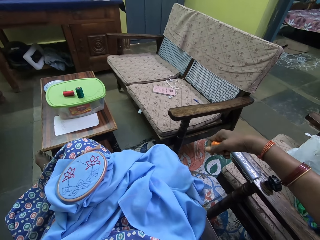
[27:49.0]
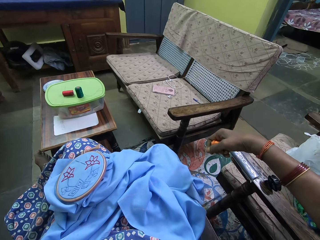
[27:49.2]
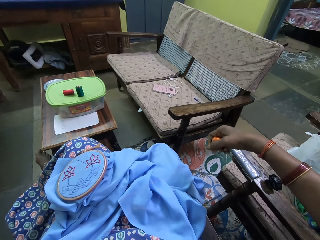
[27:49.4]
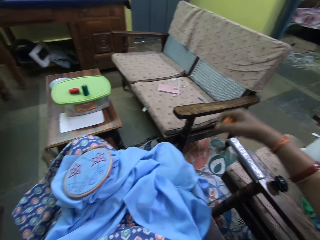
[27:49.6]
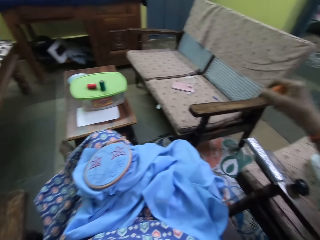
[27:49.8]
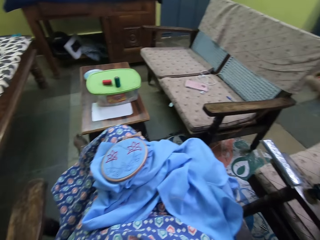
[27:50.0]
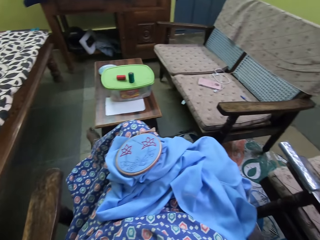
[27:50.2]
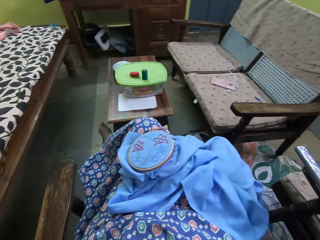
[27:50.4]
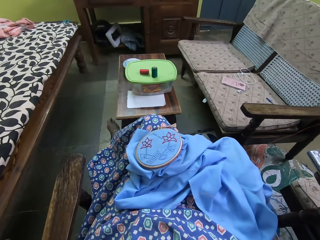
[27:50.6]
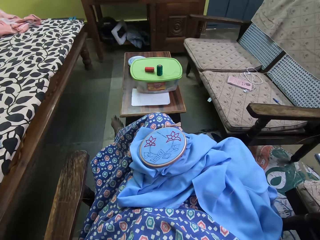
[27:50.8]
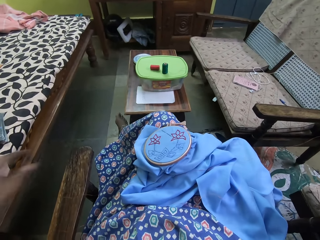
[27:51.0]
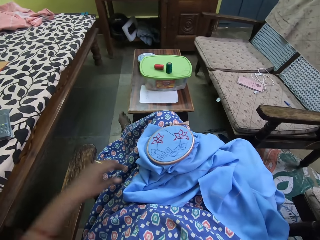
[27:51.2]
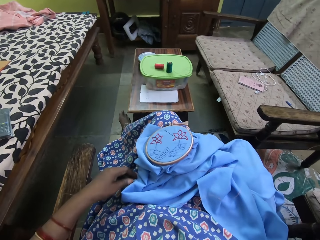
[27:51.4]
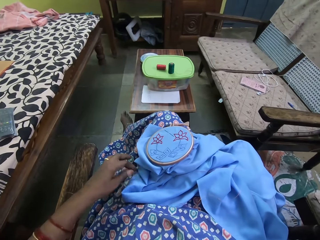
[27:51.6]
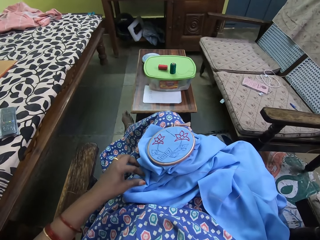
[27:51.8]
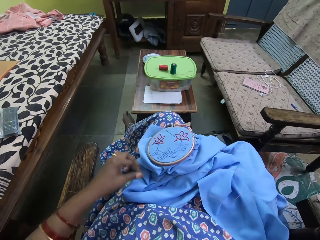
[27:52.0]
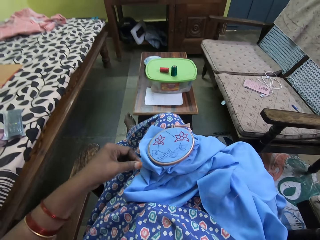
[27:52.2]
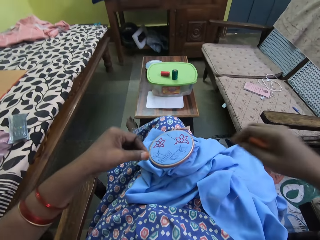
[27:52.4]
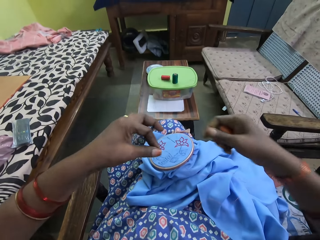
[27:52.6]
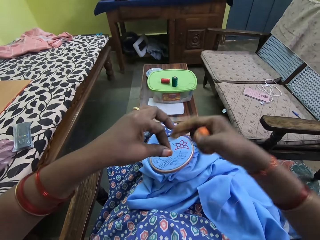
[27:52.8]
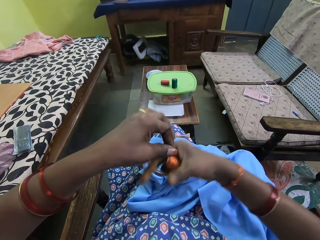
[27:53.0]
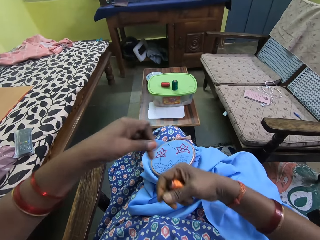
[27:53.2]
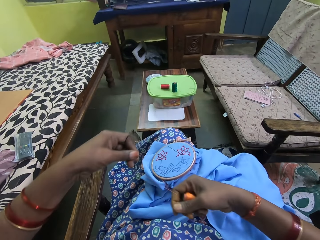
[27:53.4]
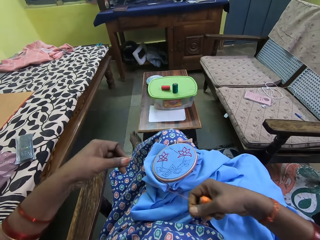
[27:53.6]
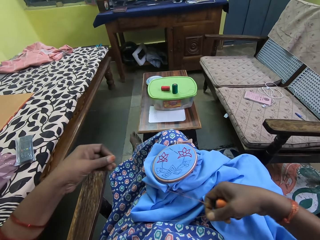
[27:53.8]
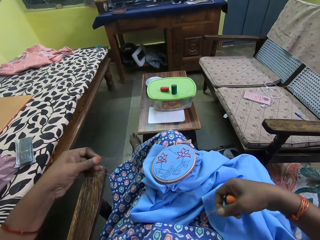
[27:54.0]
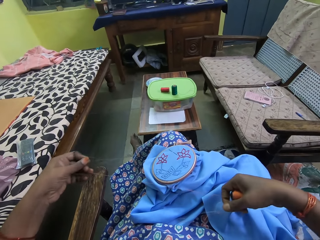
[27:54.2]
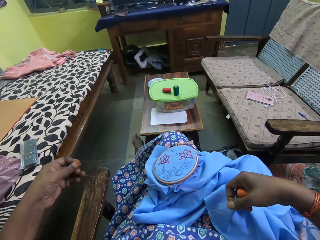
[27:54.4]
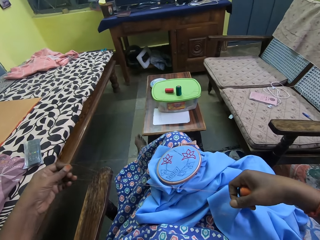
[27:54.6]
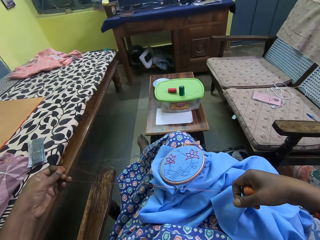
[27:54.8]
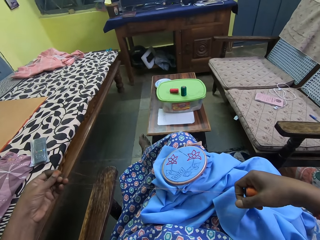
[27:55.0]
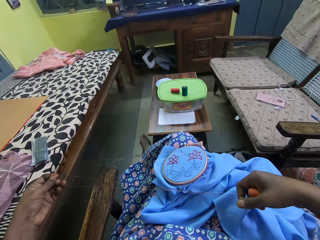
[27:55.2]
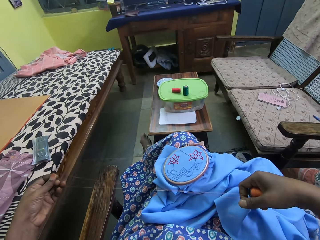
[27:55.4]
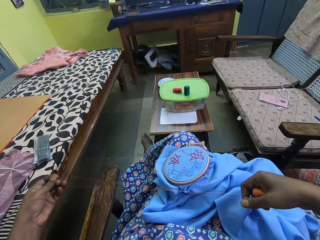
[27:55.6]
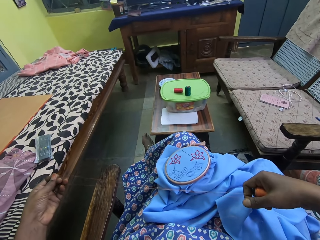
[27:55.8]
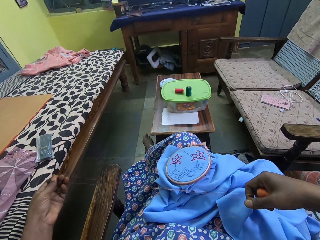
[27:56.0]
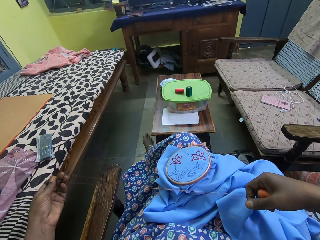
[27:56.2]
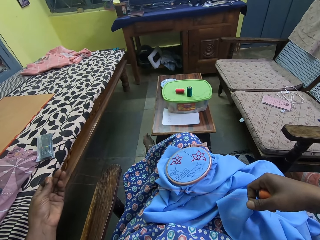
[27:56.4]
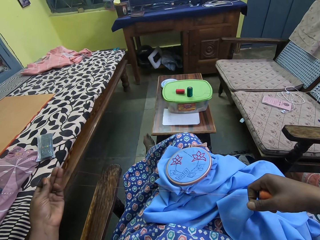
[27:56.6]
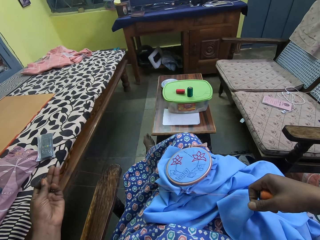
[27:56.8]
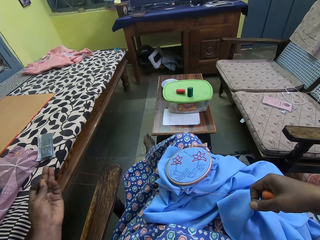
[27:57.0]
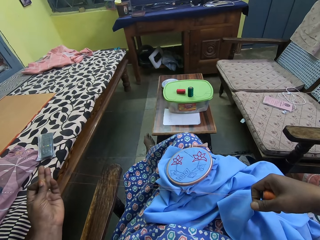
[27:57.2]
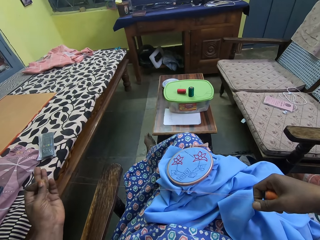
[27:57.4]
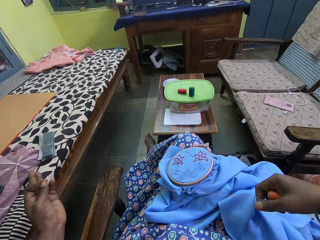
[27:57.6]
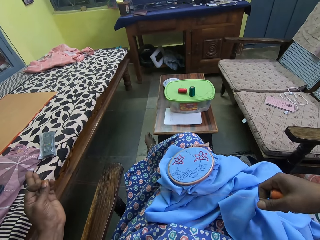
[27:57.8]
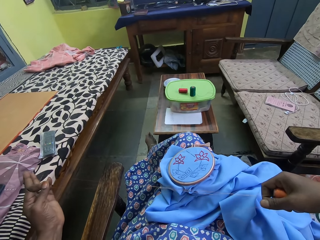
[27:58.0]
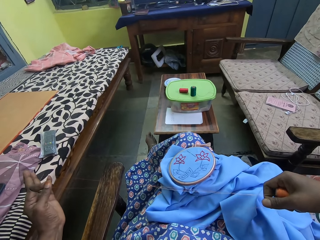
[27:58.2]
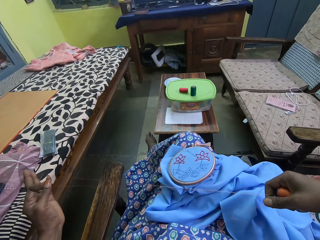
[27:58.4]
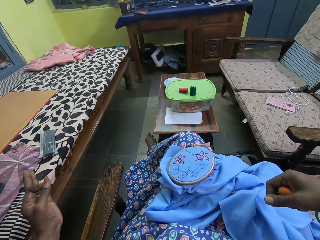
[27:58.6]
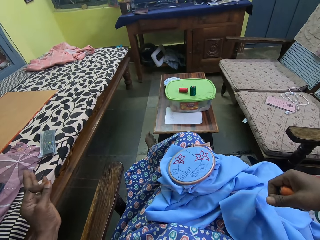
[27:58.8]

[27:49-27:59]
The camera wearer moves her hand up. She picks the thread from the craft with her left hand. She touches the thread. She holds the thread in her left hand with her right hand. She pulls the thread from the thread bundle in her right hand with her left hand.

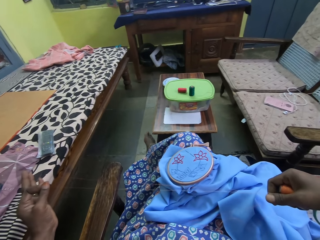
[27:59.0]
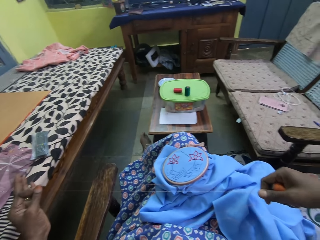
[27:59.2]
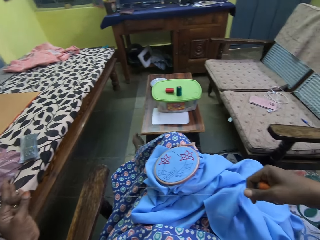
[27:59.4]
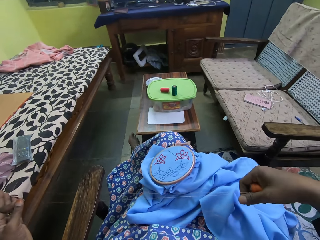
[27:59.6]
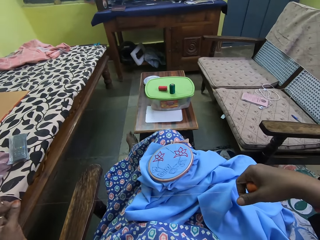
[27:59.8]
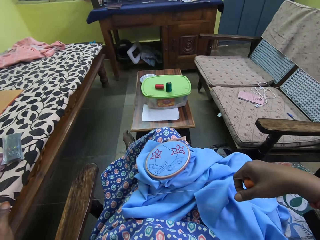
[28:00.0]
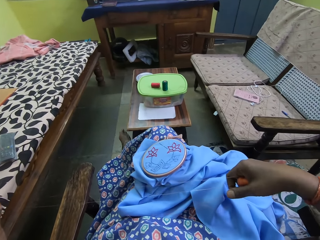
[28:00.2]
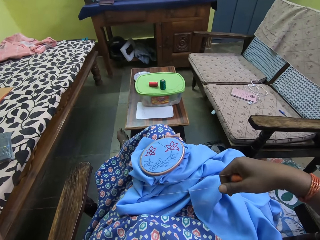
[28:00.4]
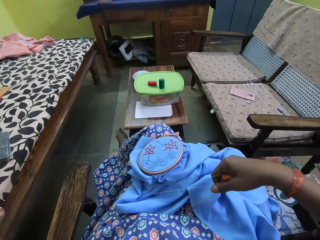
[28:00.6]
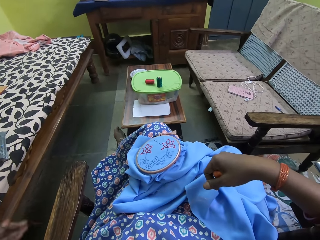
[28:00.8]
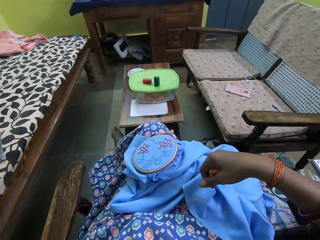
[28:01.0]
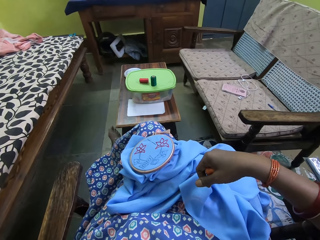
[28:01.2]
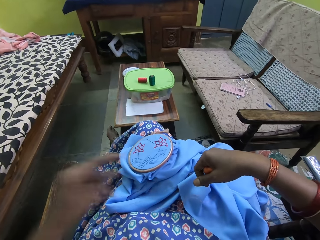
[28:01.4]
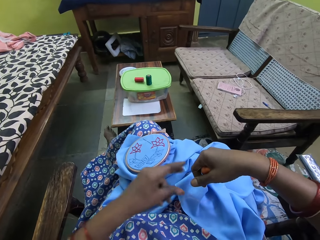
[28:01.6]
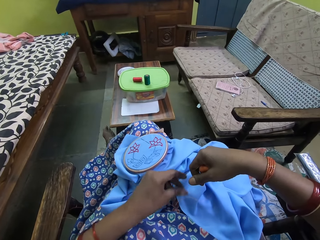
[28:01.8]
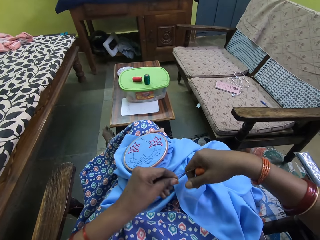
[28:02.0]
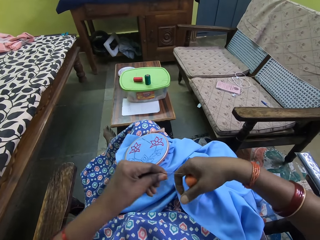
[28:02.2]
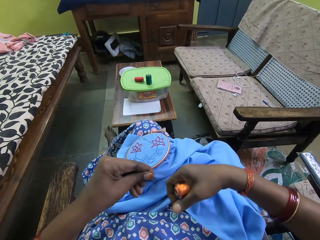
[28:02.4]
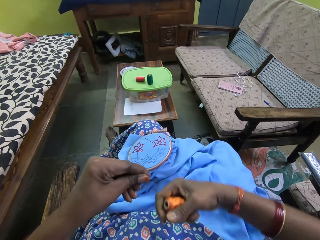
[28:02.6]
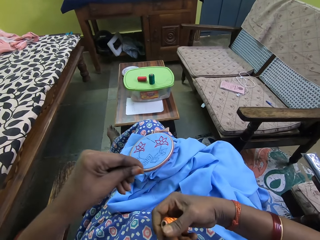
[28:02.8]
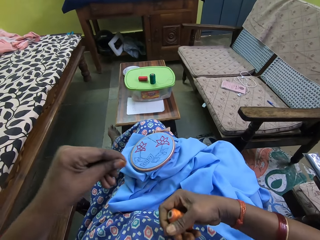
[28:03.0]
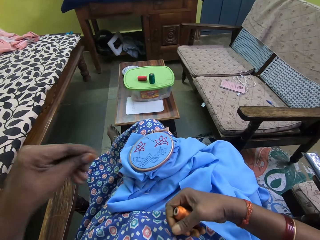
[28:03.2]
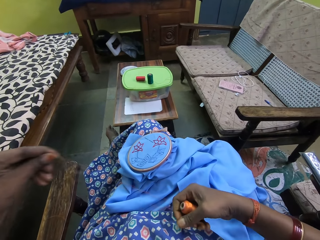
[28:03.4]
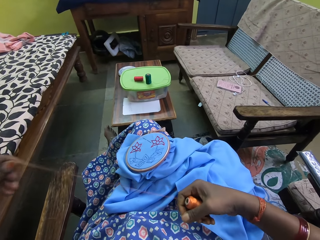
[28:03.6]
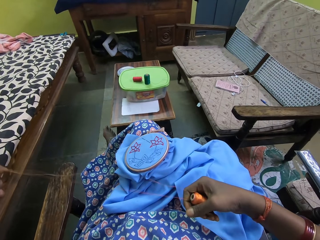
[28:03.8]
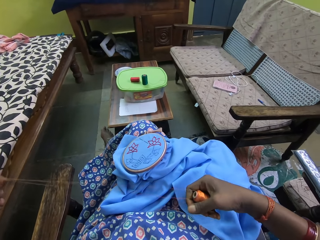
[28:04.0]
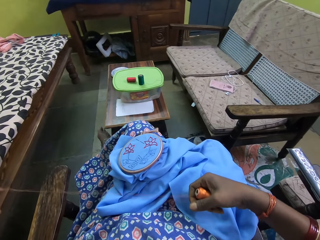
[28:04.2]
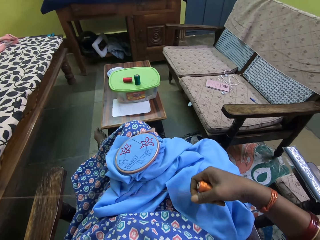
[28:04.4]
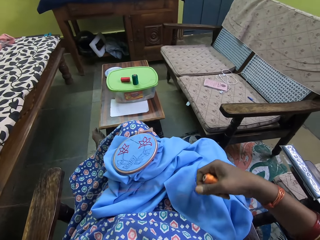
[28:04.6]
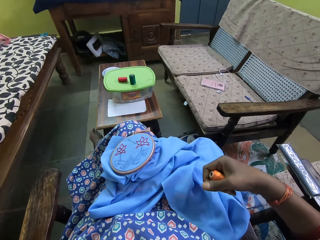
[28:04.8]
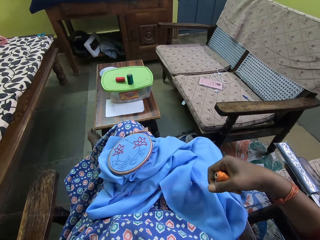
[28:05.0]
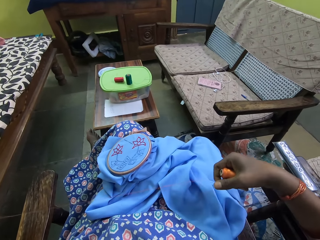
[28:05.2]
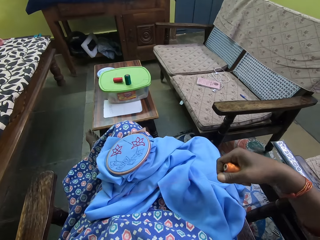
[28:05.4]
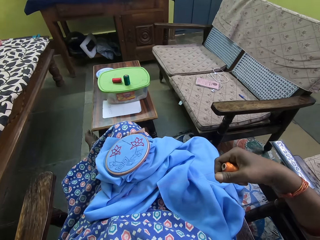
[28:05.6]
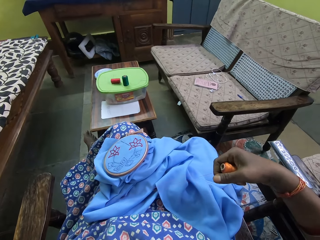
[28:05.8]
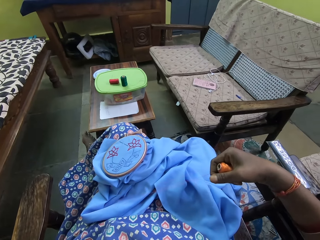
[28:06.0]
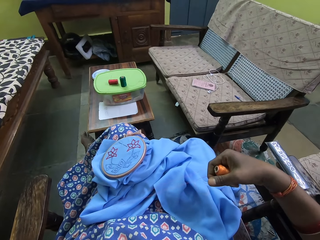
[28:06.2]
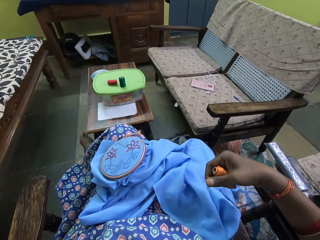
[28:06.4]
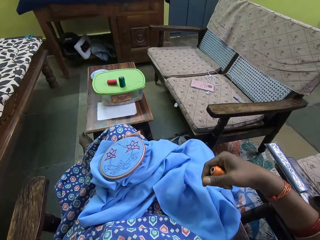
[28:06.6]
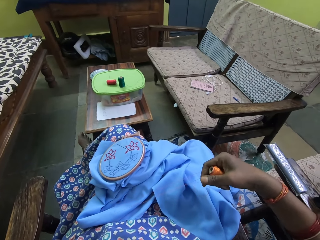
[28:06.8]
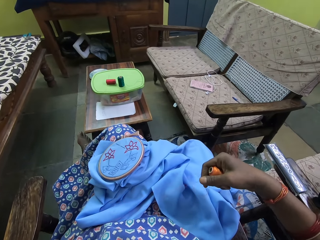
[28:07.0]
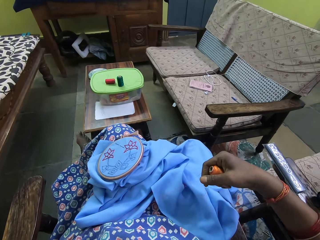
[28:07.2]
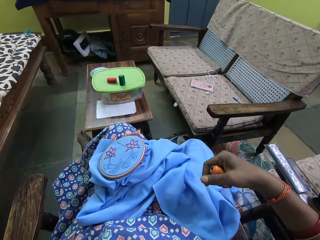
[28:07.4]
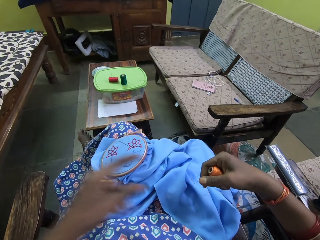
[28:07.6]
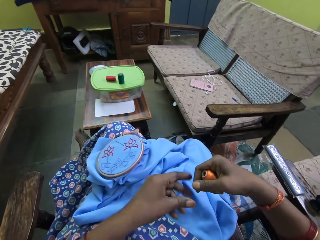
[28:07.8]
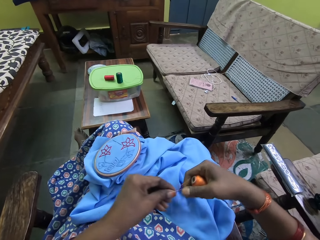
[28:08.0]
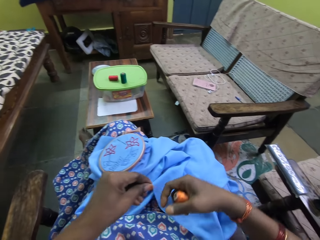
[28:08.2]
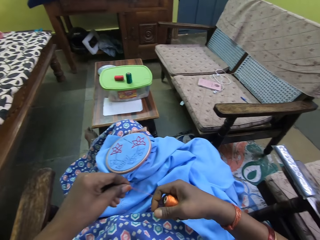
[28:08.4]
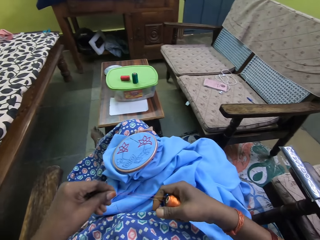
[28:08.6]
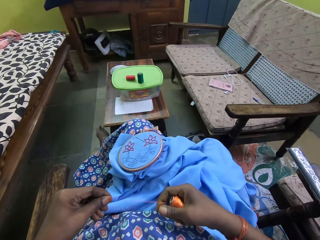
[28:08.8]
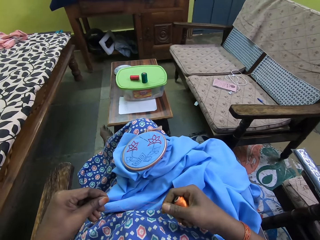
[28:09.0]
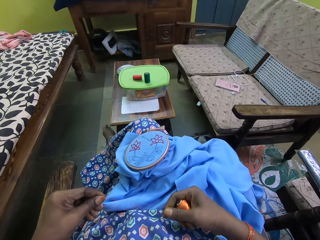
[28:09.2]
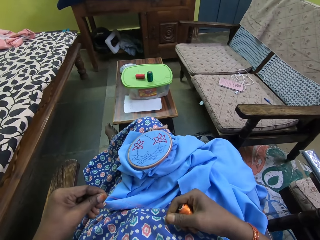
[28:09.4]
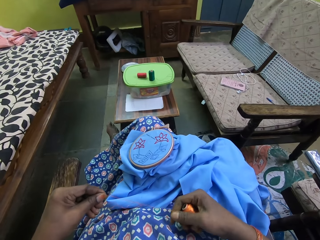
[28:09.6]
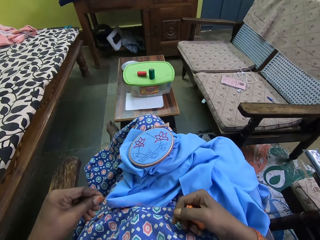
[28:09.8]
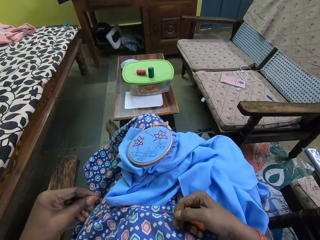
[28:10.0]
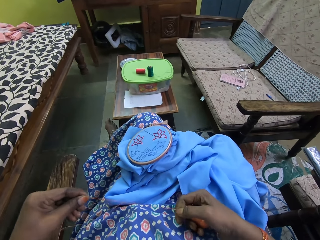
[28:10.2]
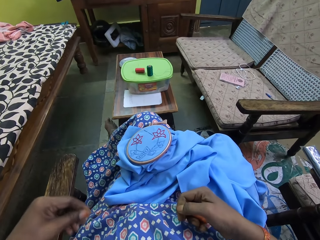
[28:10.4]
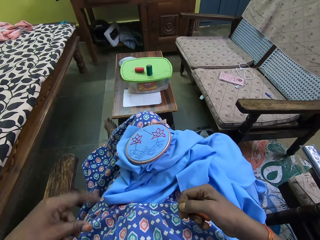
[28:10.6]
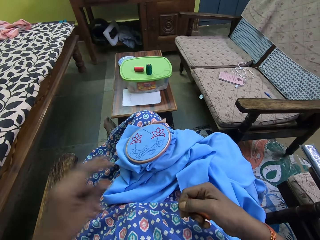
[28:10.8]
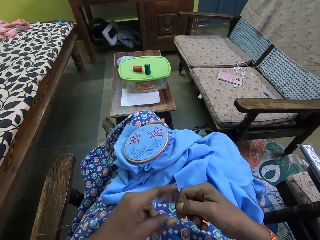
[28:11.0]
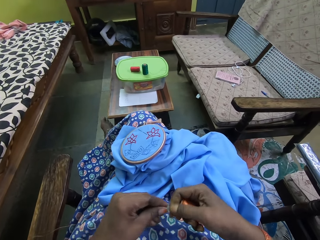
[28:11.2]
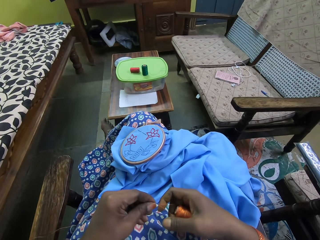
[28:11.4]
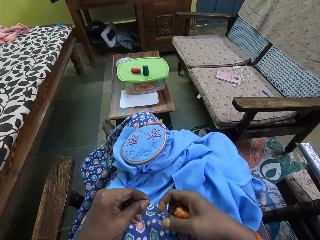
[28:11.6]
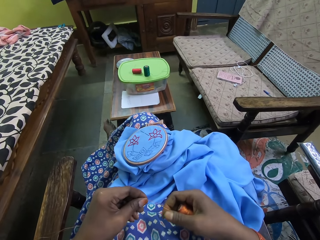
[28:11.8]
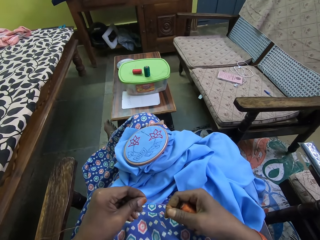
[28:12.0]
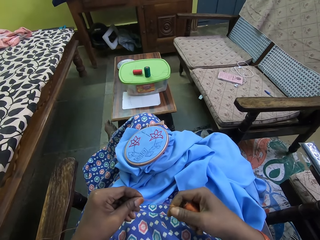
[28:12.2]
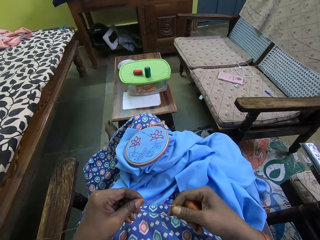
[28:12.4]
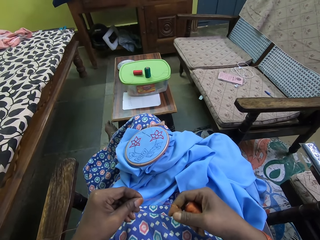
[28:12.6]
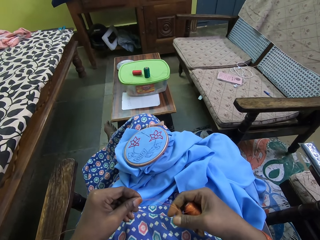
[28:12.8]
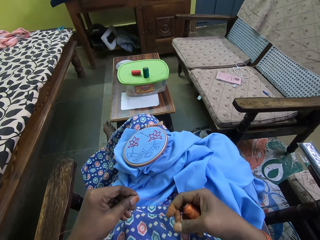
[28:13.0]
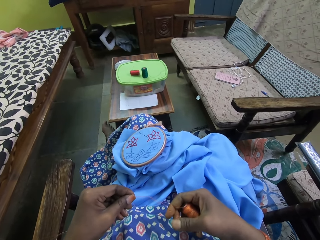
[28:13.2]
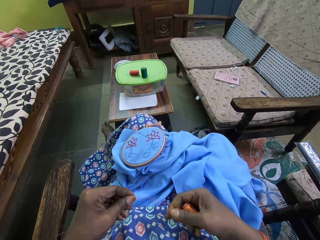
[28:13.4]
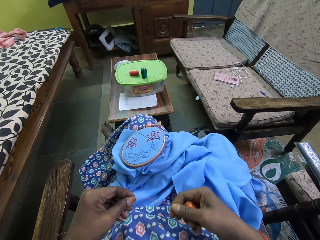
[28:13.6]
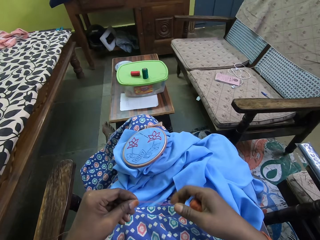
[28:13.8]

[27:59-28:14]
The camera wearer moves her hand. She pulls the thread from the thread bundle in her right hand with her left hand. She holds the thread together and straightens the thread. She pulls the thread from her right hand with her left hand. She holds the thread and straightens the thread. She holds the thread.
